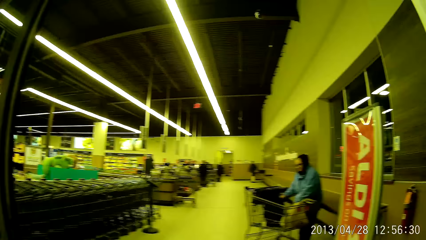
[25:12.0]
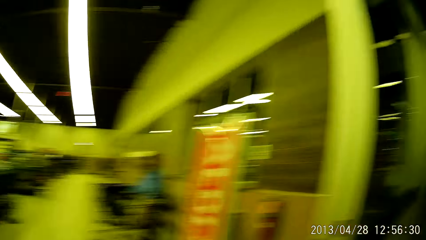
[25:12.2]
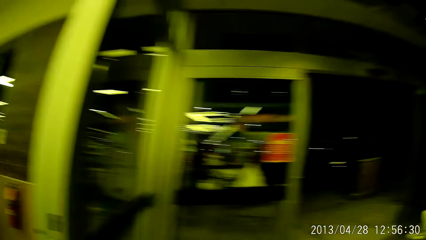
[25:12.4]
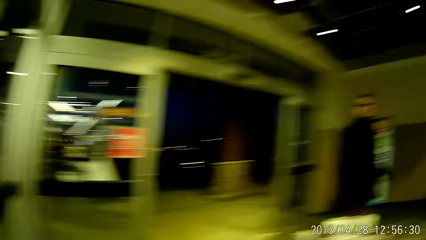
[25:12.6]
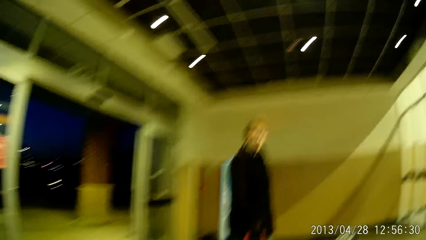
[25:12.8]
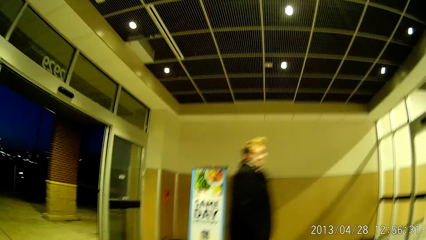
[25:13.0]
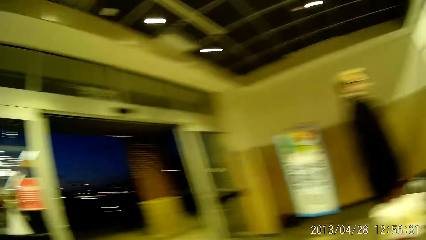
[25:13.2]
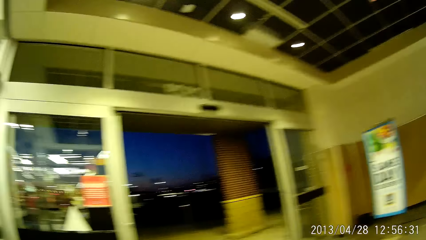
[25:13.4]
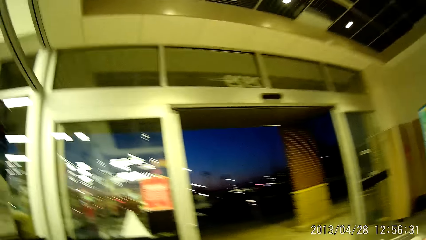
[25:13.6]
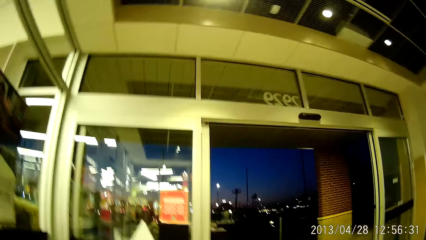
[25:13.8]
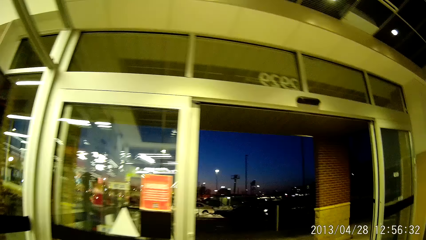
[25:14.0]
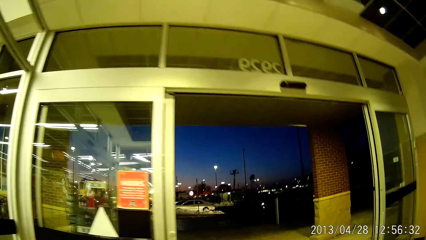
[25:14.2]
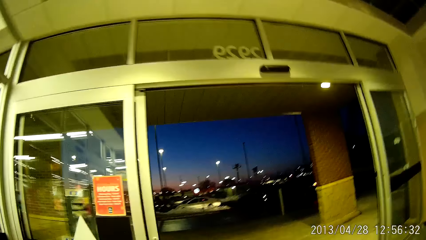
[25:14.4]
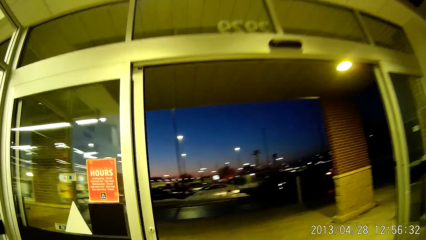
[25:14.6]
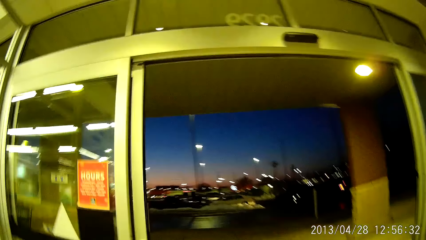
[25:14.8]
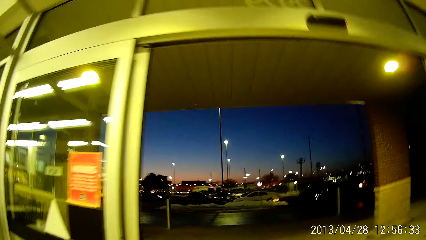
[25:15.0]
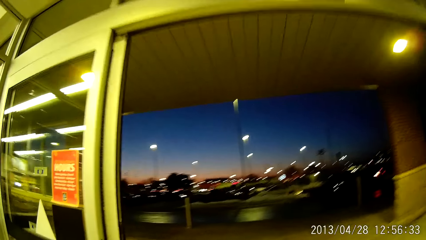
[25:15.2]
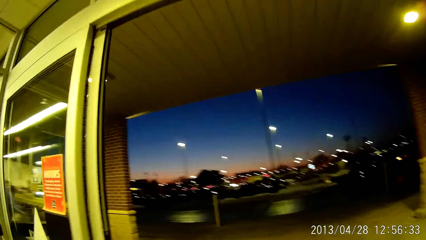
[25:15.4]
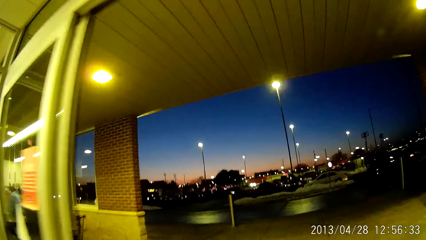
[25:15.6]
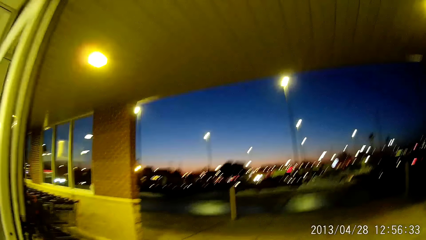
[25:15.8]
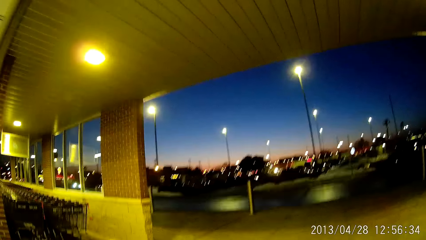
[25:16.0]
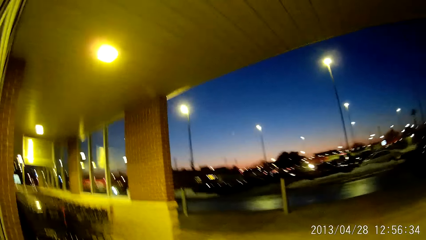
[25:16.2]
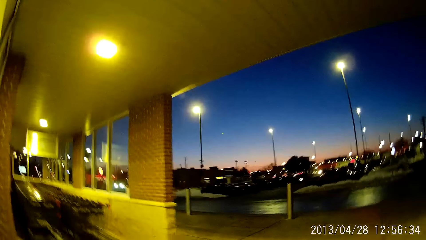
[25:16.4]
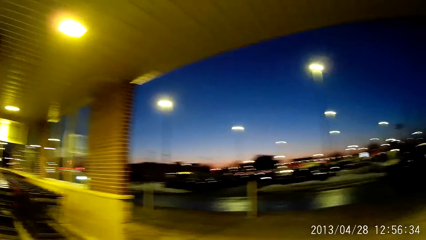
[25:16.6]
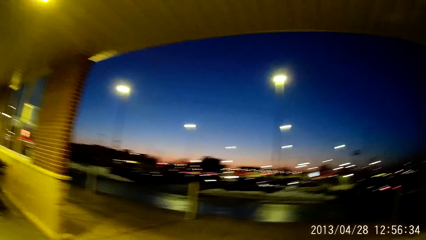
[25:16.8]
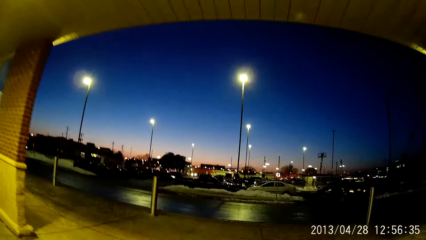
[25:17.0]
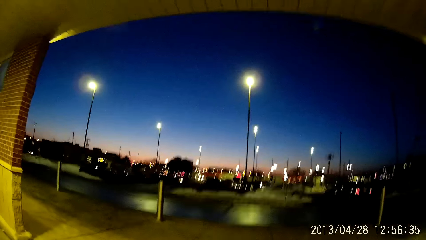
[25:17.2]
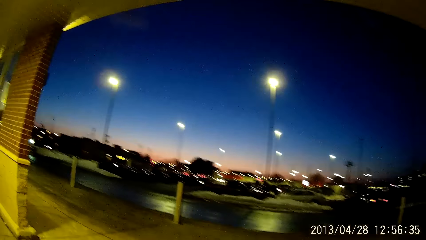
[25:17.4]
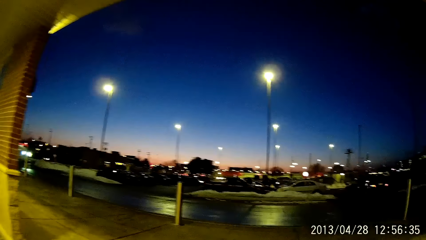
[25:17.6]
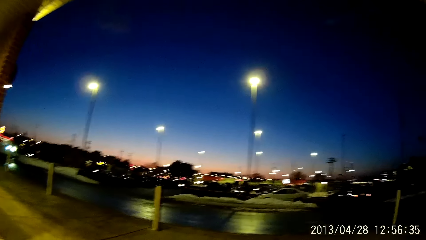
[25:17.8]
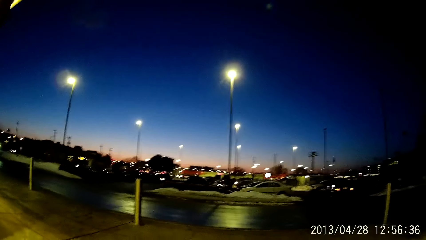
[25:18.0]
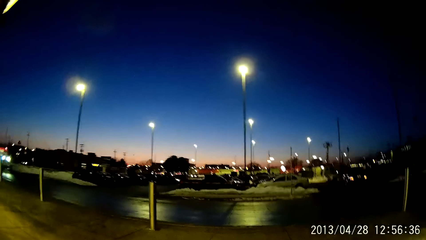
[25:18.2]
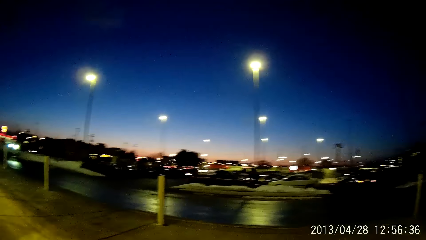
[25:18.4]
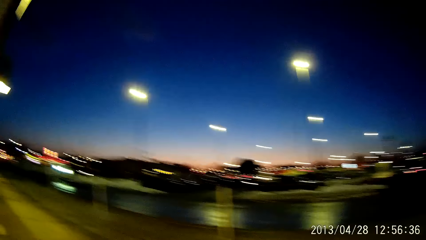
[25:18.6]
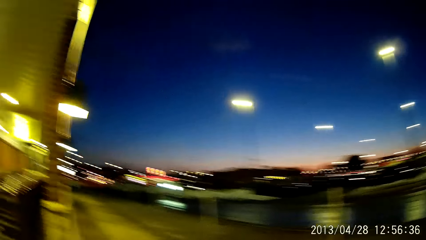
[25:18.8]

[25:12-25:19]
The camera wearer pushes the trolley away from the supermarket.

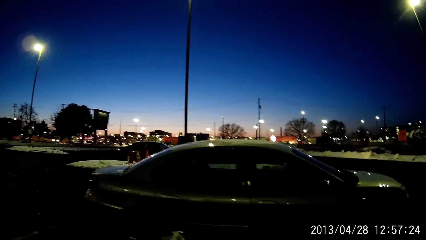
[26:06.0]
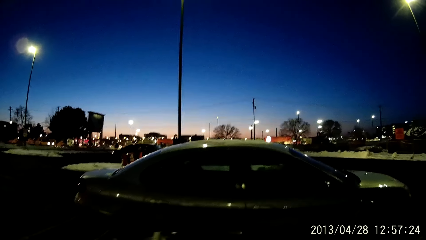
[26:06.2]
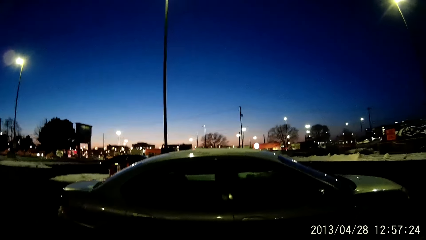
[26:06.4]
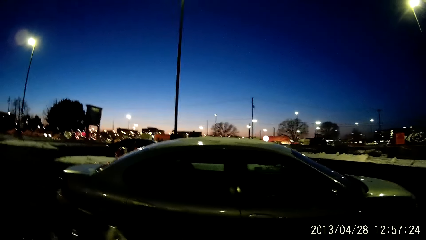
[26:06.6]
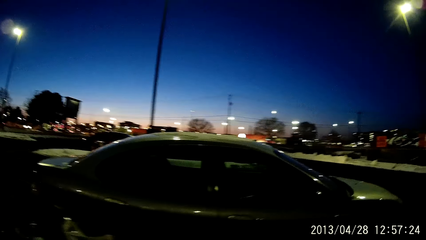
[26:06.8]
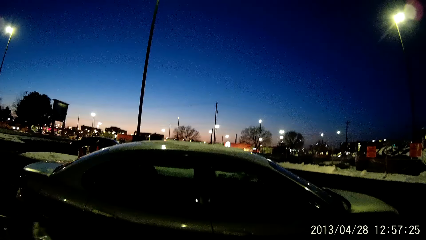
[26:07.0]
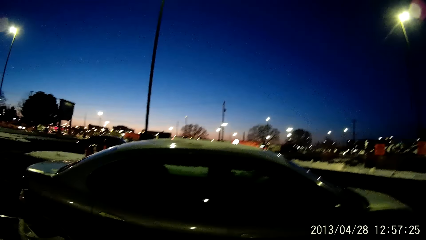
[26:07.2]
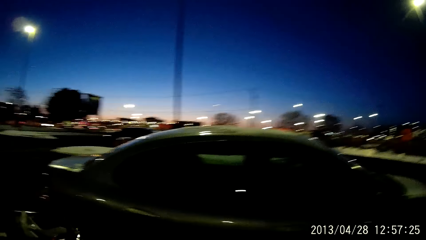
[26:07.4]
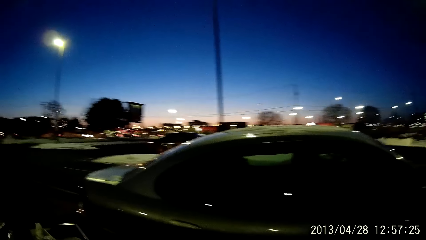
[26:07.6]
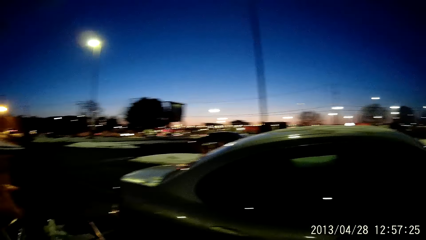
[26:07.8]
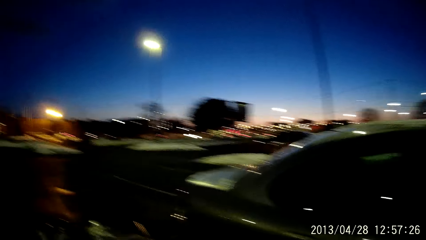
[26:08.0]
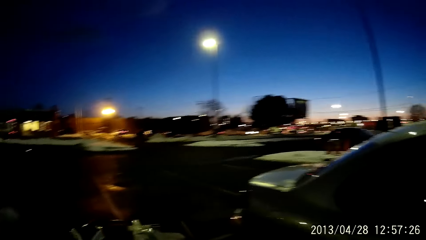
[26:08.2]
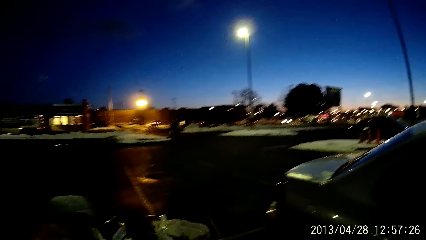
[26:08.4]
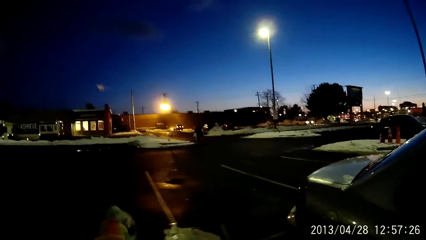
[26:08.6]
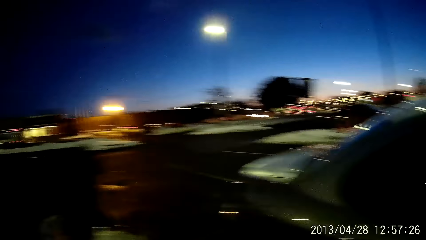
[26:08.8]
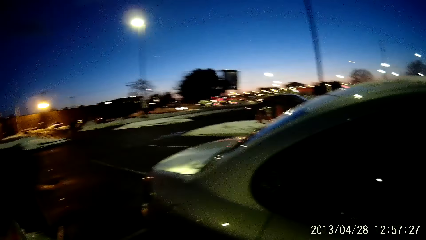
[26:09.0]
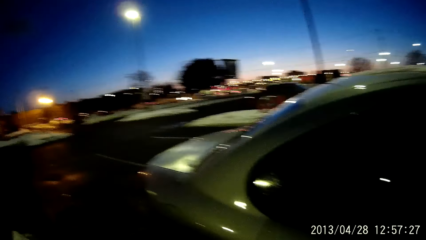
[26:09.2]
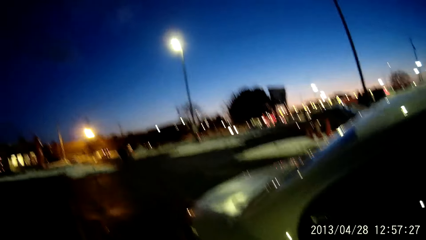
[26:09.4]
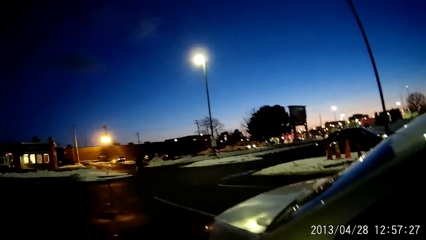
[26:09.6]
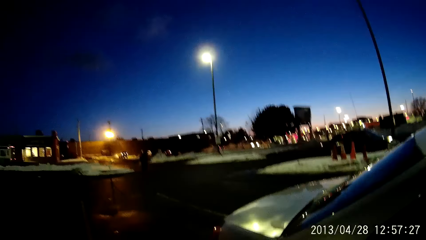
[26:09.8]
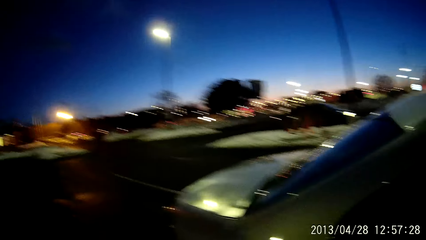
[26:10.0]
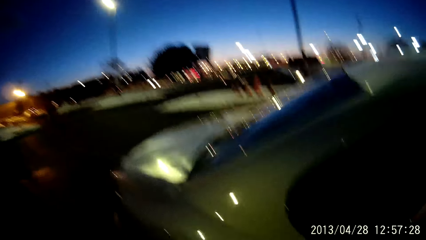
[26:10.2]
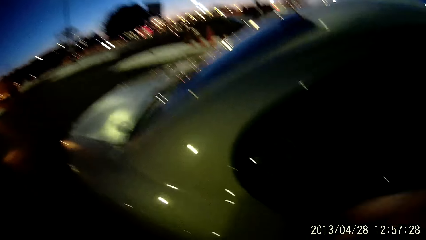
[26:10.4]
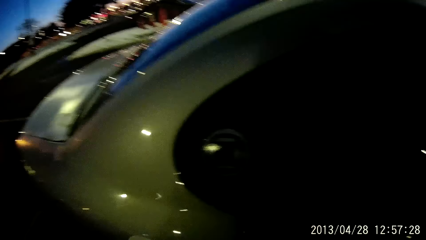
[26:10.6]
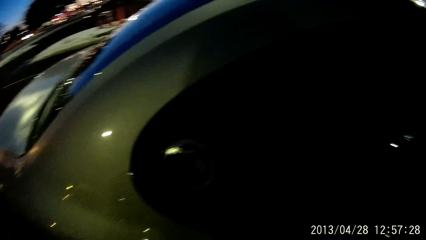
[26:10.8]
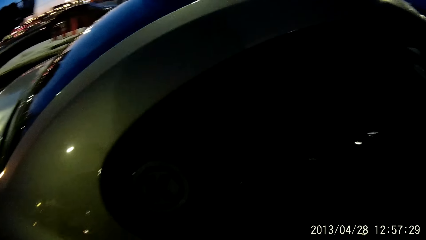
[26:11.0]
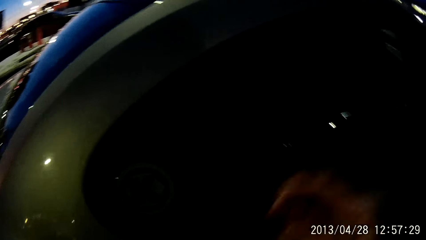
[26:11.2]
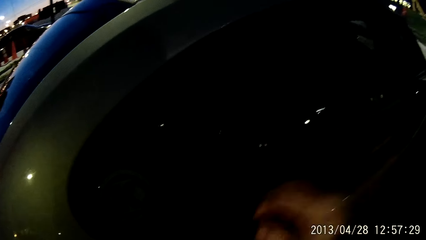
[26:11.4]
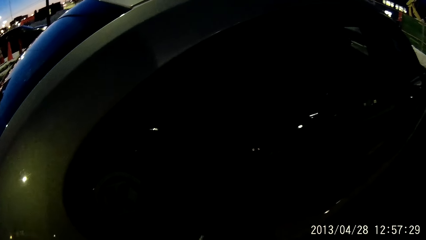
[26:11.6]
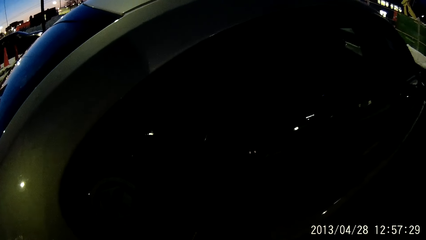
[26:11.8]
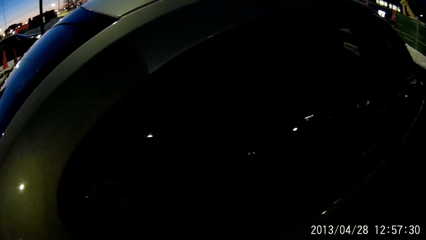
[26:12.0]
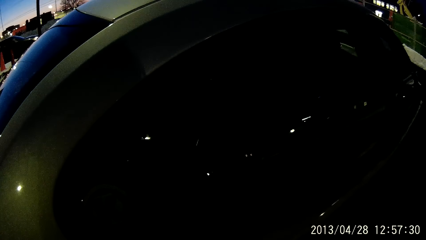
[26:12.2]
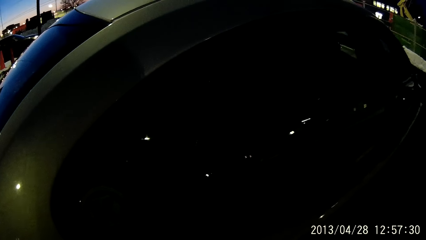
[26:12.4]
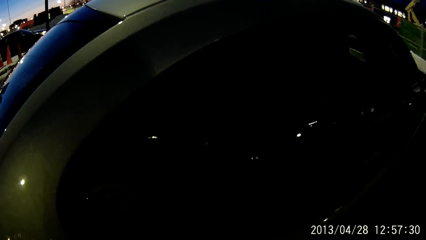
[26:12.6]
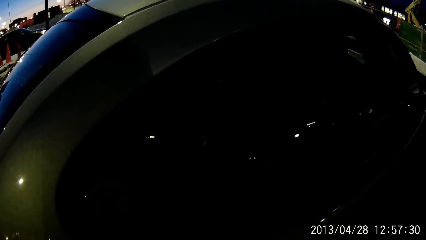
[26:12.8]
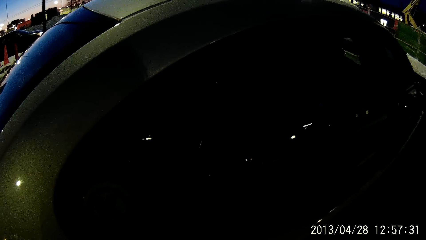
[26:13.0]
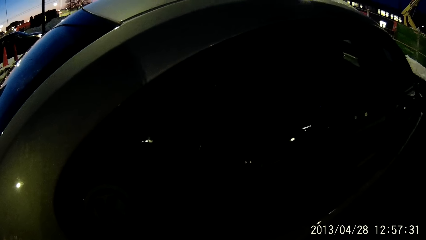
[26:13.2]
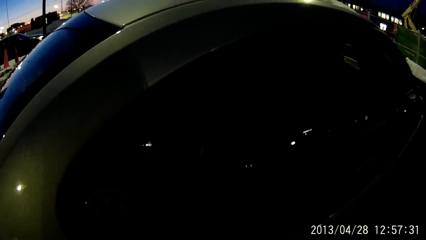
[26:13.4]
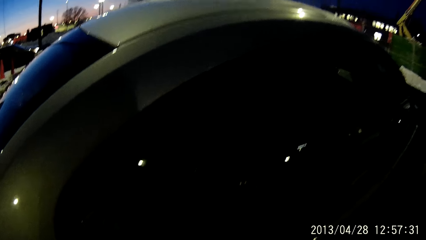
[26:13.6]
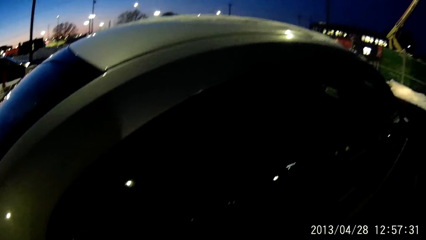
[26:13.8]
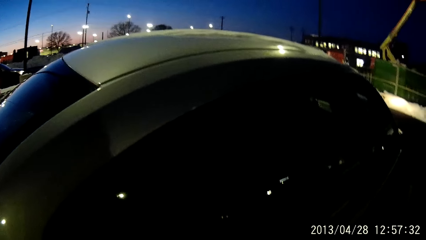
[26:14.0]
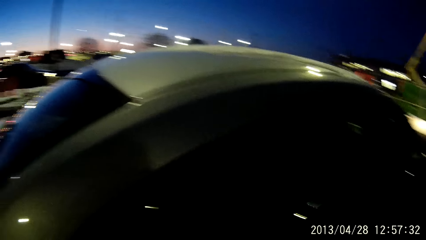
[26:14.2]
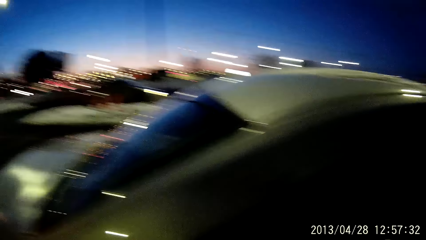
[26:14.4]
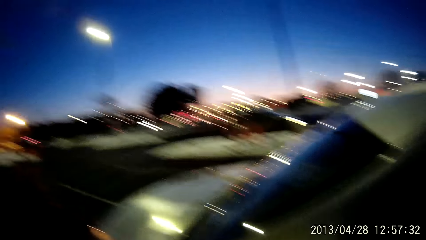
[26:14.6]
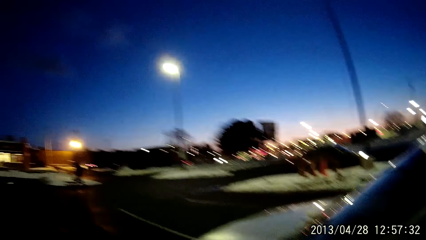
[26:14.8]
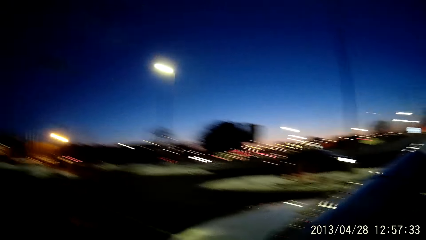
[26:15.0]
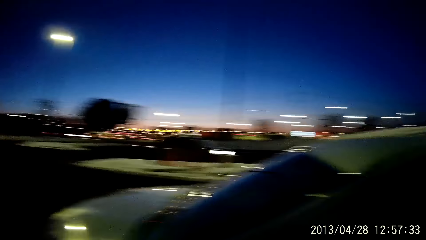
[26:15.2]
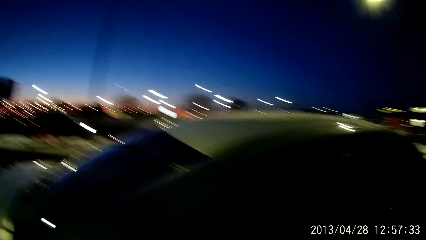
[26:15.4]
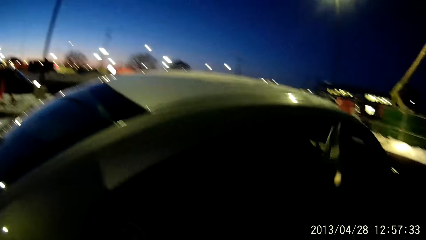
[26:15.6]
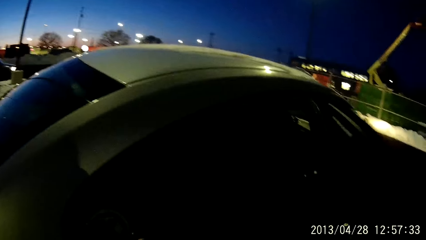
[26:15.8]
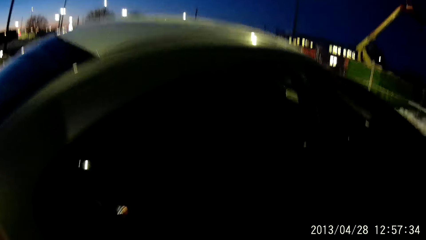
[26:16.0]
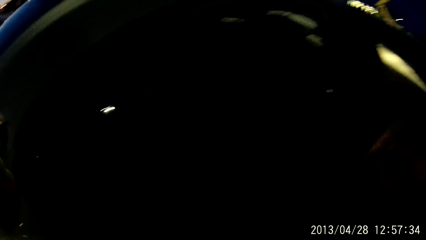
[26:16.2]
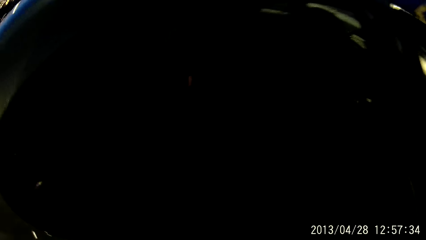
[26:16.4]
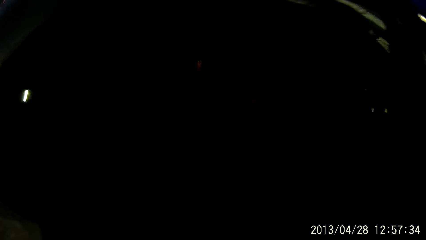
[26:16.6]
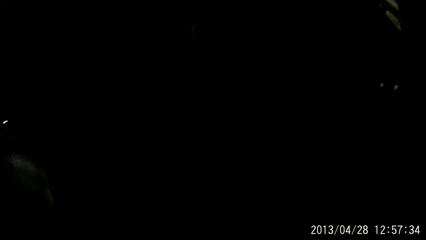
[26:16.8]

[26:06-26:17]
The camera wearer stares at her car. She looks around. She opens the door of the car with her right hand. She stares at the inside of the car.
